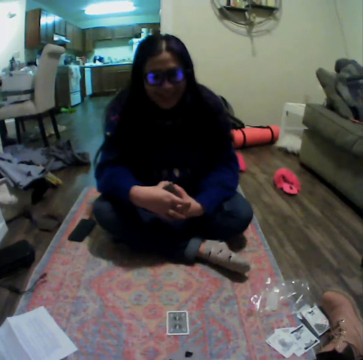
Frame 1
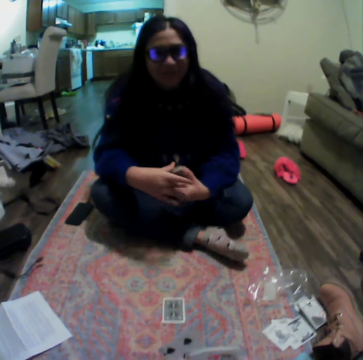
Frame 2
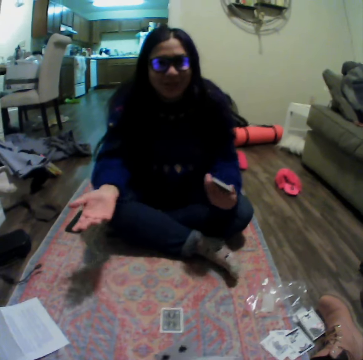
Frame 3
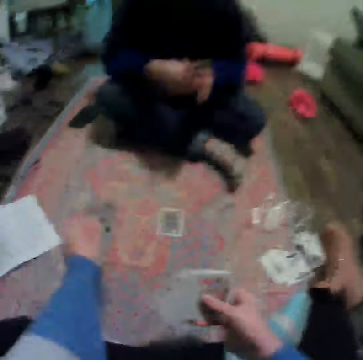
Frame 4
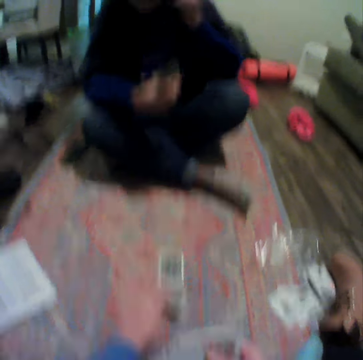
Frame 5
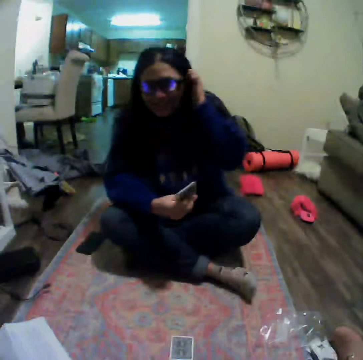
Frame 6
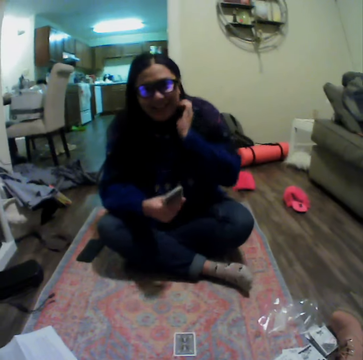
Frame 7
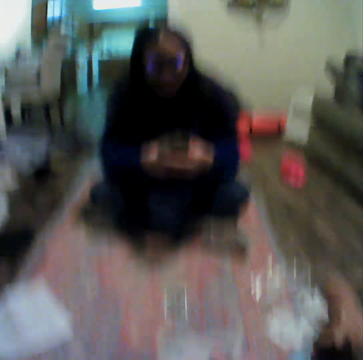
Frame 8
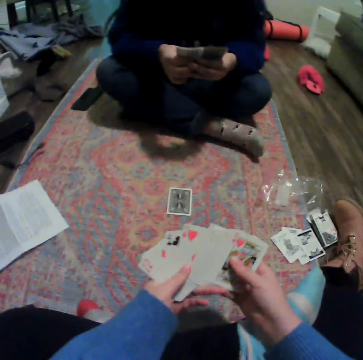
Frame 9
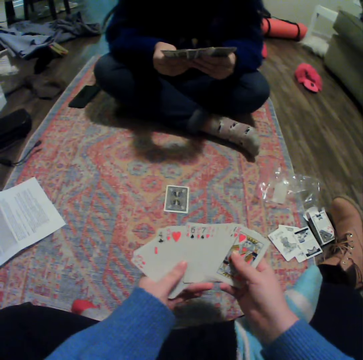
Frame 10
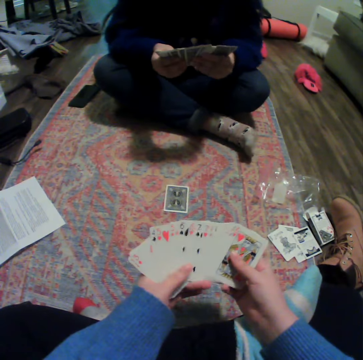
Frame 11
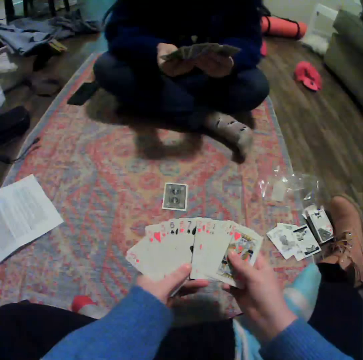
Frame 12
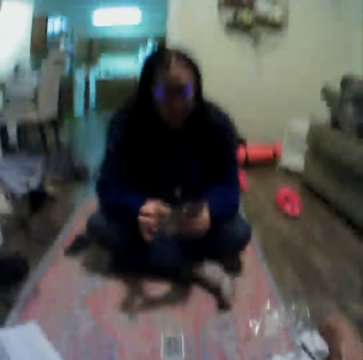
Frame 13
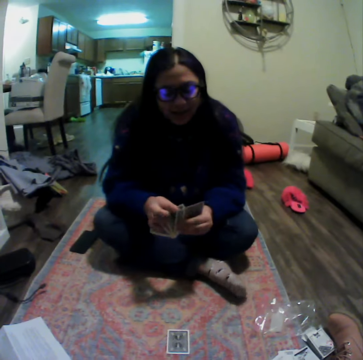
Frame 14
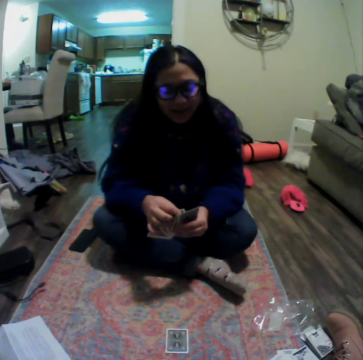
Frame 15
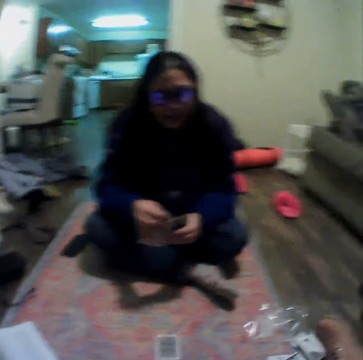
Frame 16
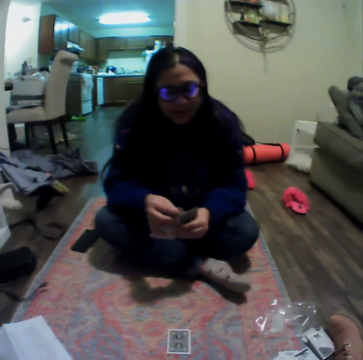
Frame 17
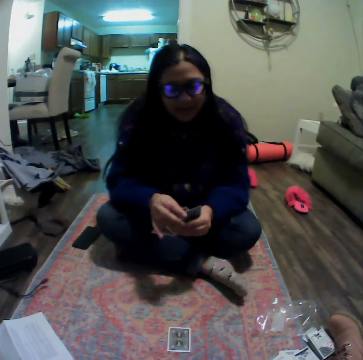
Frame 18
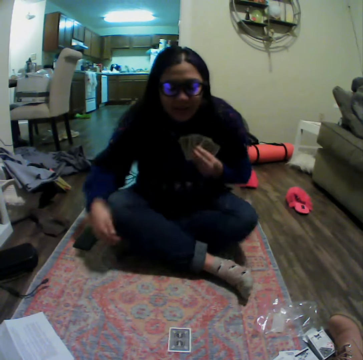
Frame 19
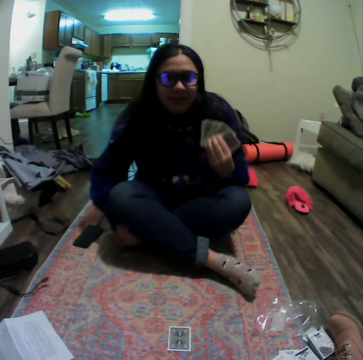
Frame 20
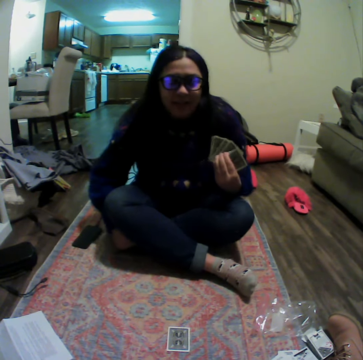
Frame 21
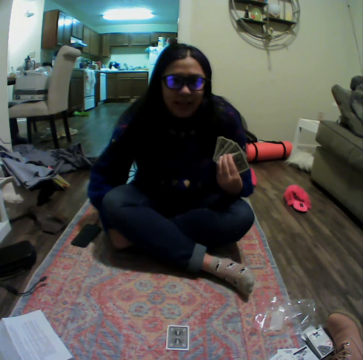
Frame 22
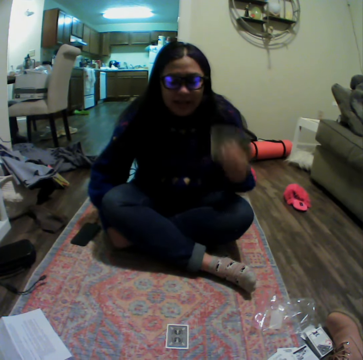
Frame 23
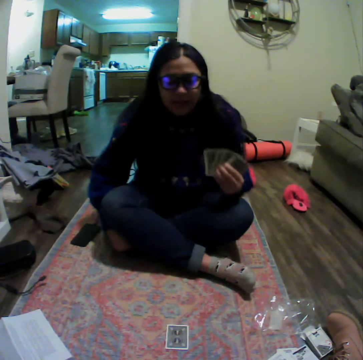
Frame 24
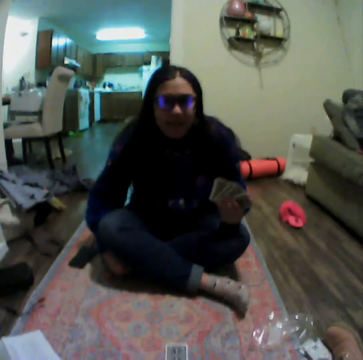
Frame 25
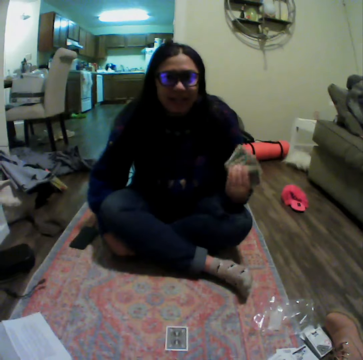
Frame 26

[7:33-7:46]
A woman talks to the camera wearer. The woman stretches out her hand and moves her hands. The camera wearer moves a card. The woman moves her hair backwards and touches her hair. The camera wearer spreads cards. The woman organizes her cards and spreads the cards. The woman moves her hand.

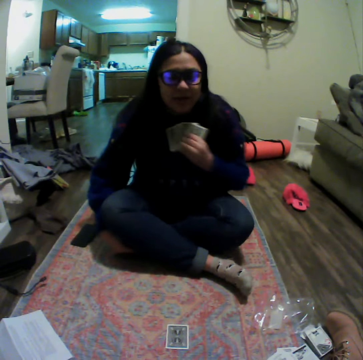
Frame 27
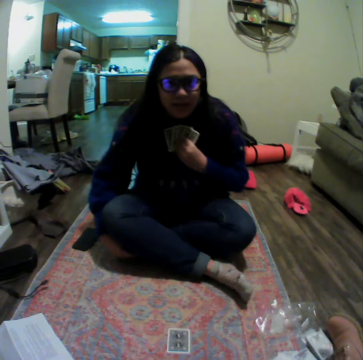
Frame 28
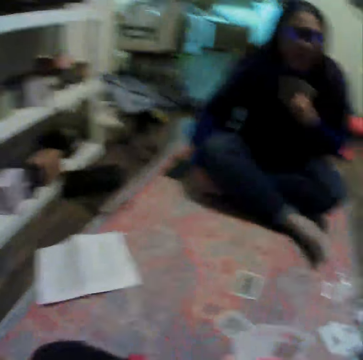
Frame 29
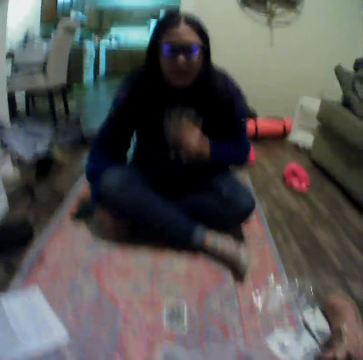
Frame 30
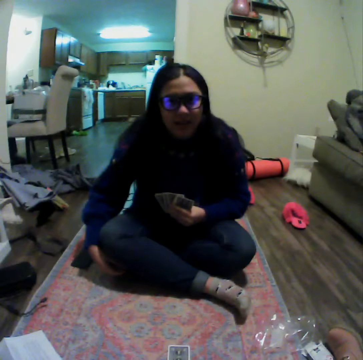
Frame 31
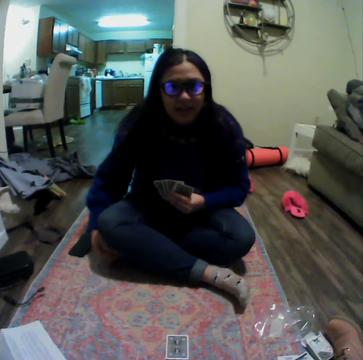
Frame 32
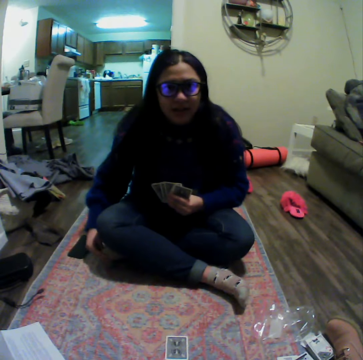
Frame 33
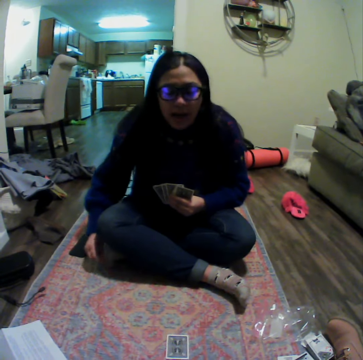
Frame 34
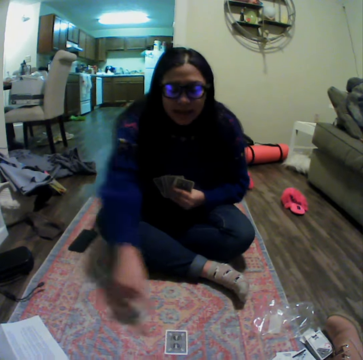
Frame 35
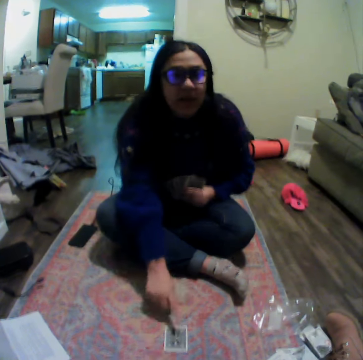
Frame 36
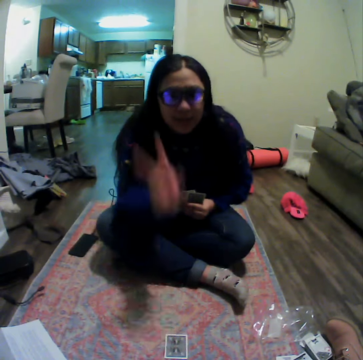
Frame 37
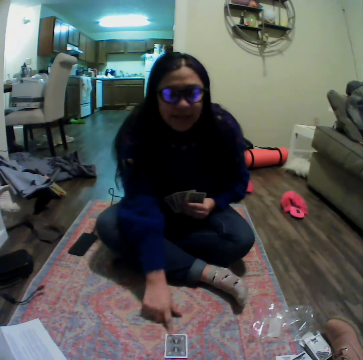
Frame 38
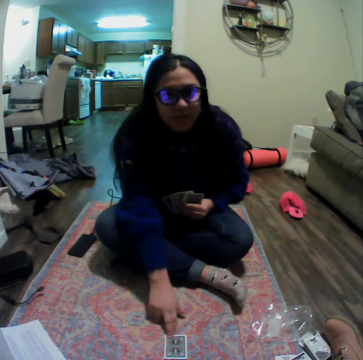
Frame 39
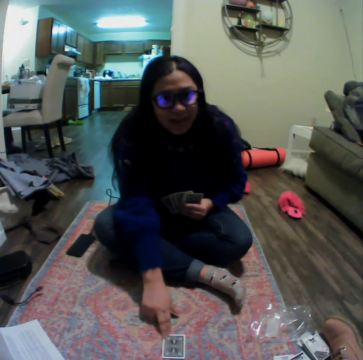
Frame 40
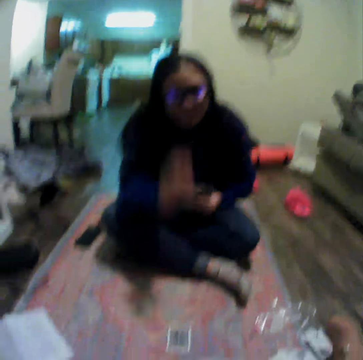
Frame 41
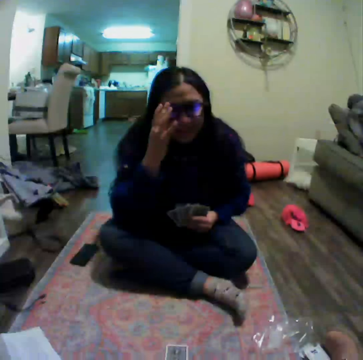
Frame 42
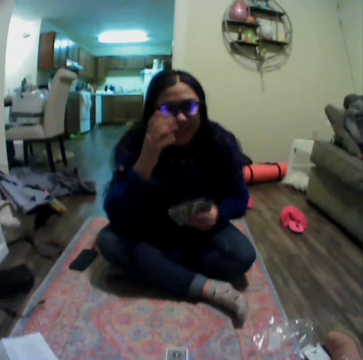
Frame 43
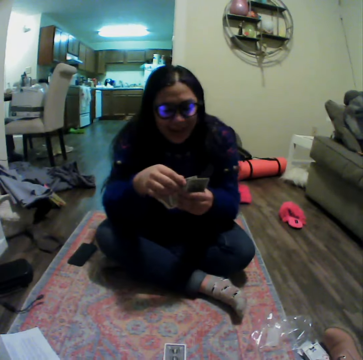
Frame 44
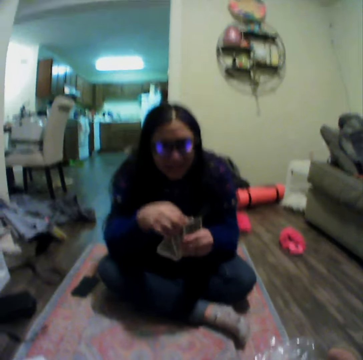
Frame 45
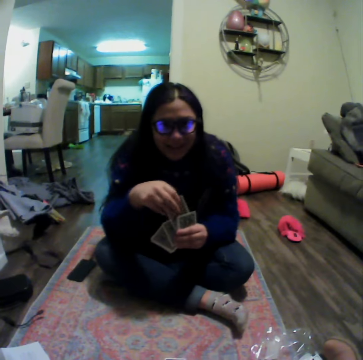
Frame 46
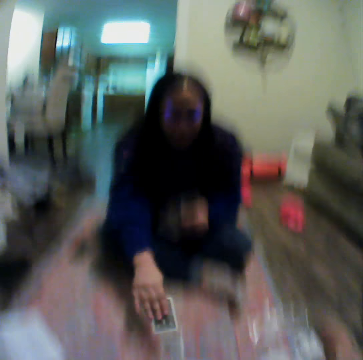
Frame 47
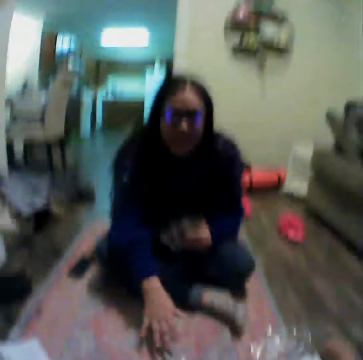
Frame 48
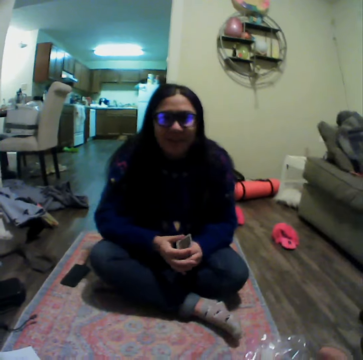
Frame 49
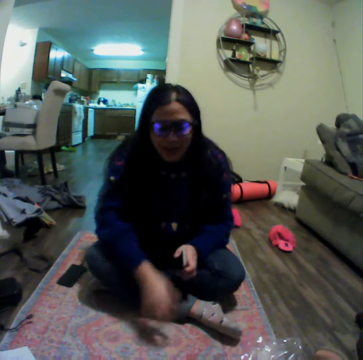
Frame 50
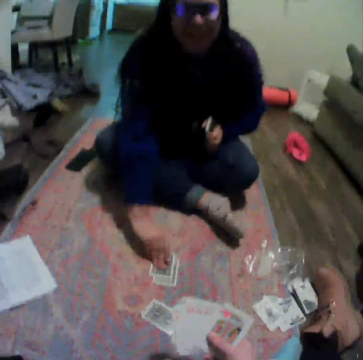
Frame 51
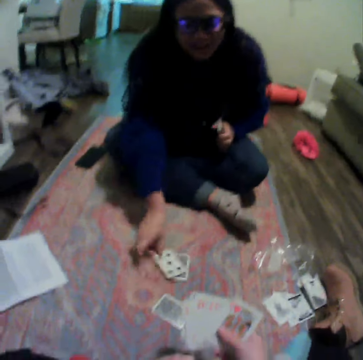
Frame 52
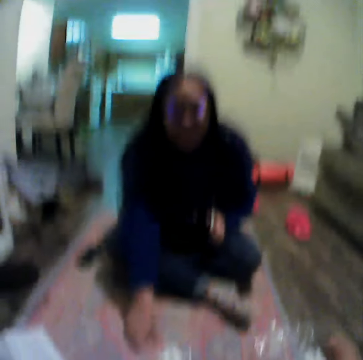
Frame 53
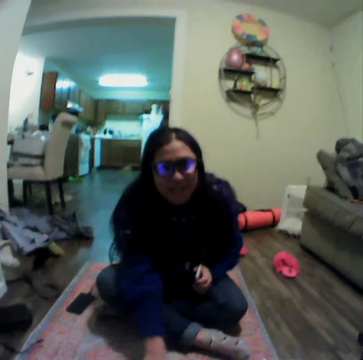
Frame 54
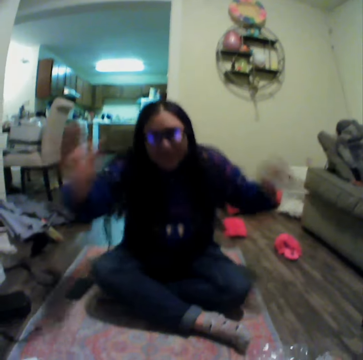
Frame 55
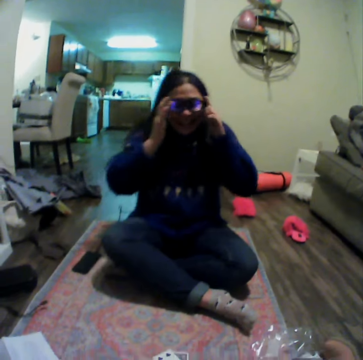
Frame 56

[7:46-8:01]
The camera wearer talks to a woman. The woman talks to the camera wearer. The woman touches a card on the carpet. The woman adjusts her glasses. The woman places a card on the carpet. The woman turns a card on the carpet.

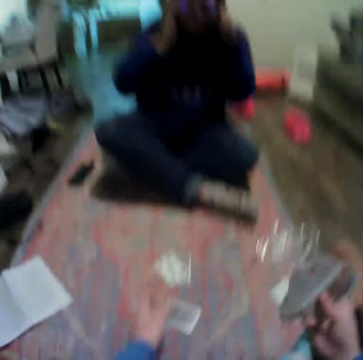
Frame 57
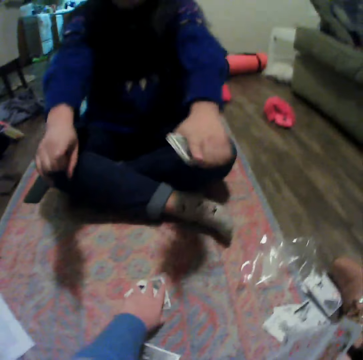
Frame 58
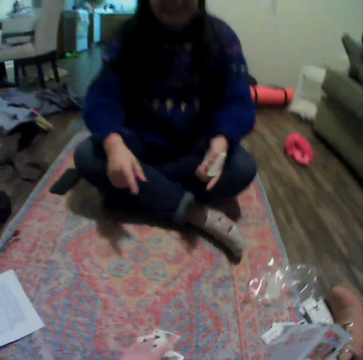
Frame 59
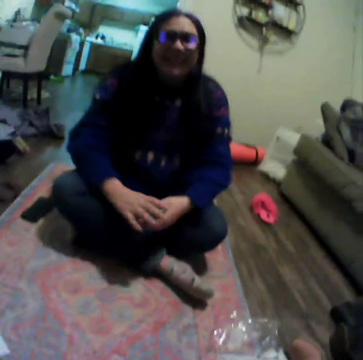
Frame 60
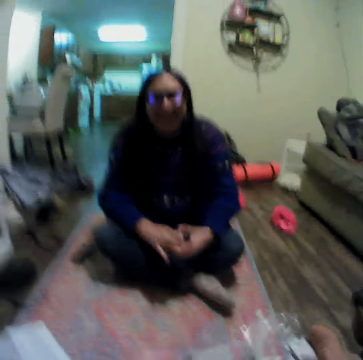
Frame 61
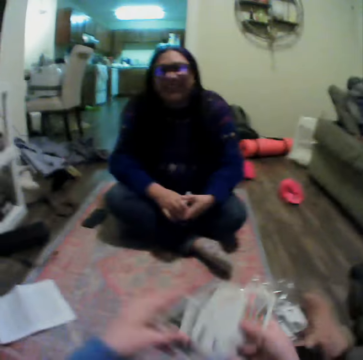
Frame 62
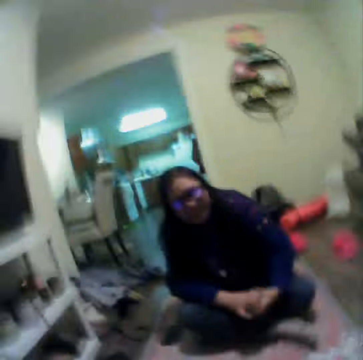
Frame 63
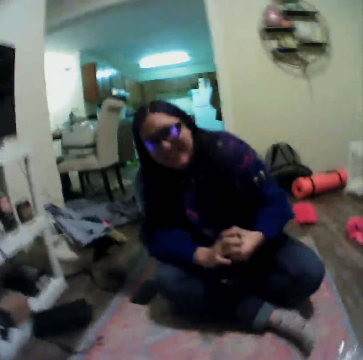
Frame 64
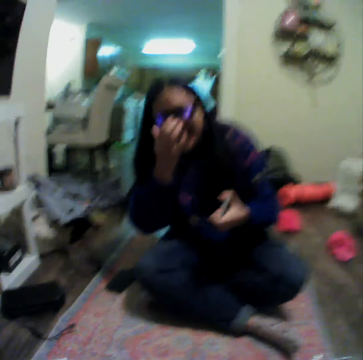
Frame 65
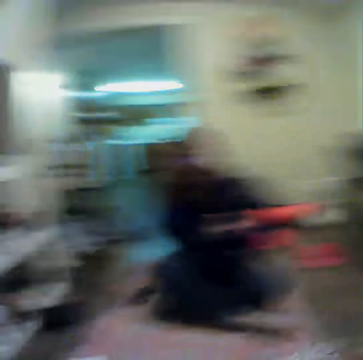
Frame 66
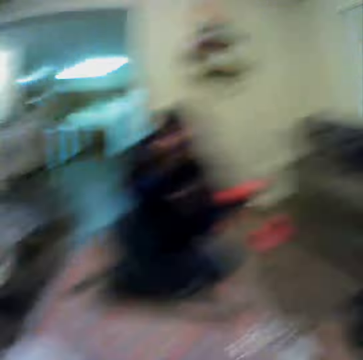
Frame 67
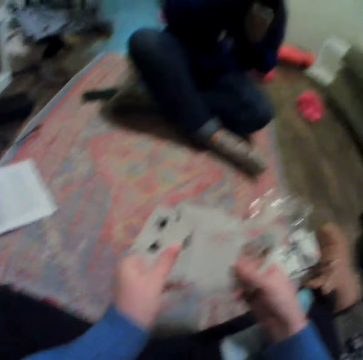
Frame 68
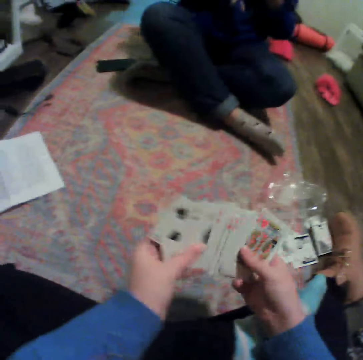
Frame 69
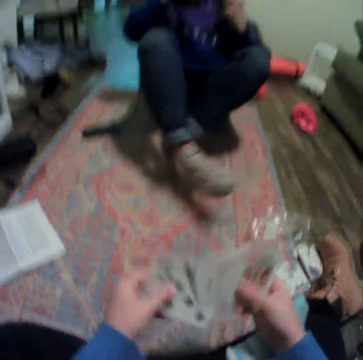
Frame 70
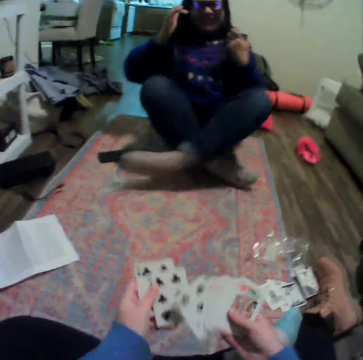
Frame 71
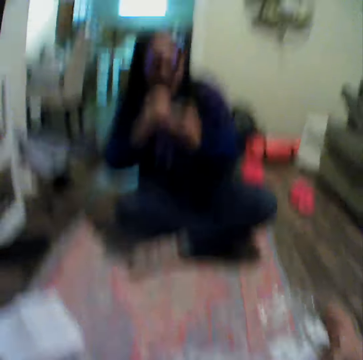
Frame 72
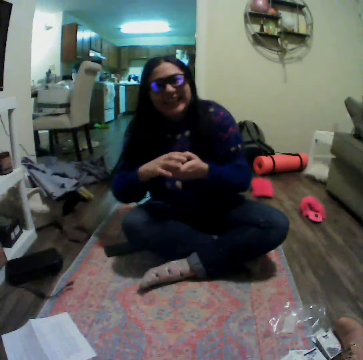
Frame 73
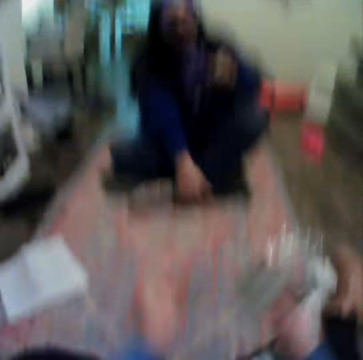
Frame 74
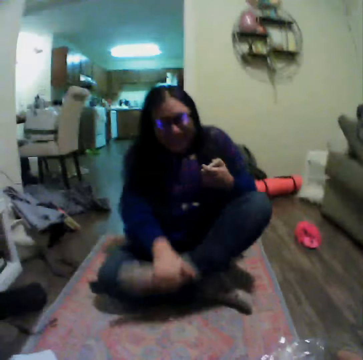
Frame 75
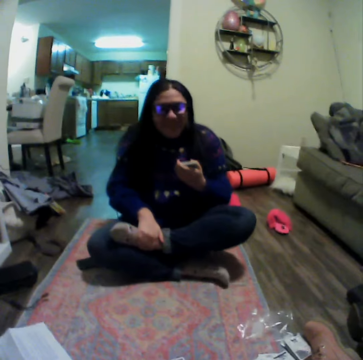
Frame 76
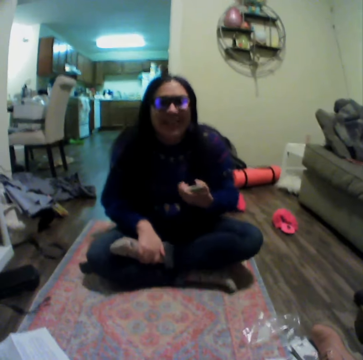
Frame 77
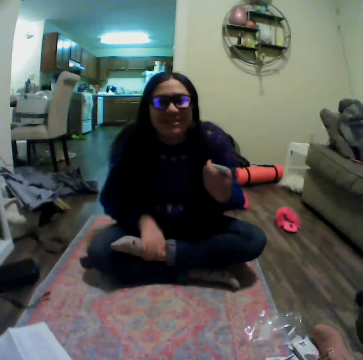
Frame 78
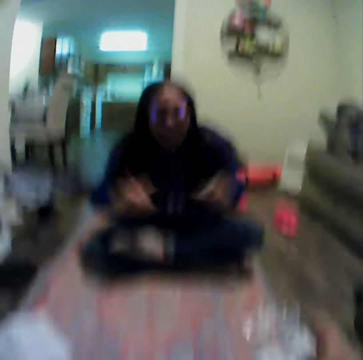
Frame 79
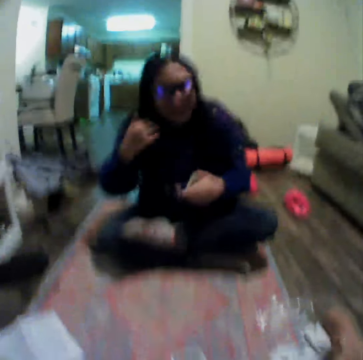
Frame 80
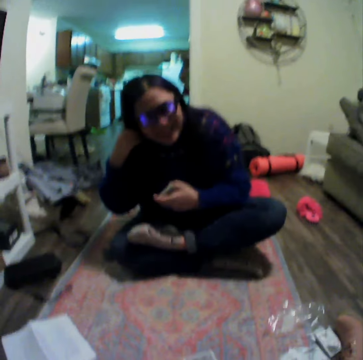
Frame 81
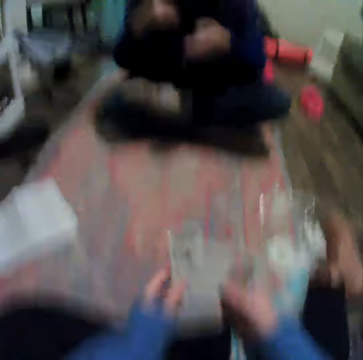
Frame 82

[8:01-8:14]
A woman adjusts her glasses and moves her hand. The camera wearer picks up the cards on the carpet. She shakes her head. The woman adjusts her glasses. The camera wearer spreads the cards. The woman folds her legs and folds her hand. The camera wearer moves her hand. The woman lifts her leg and moves her hands.
